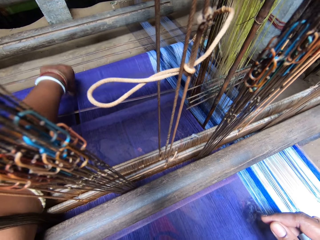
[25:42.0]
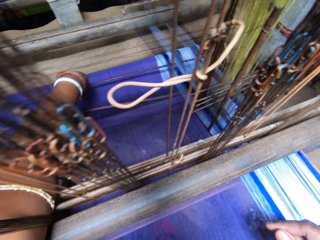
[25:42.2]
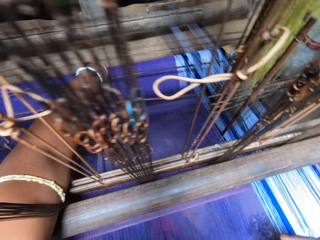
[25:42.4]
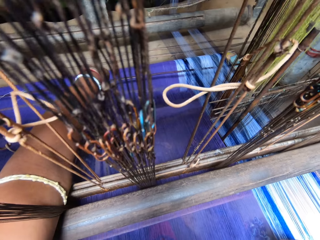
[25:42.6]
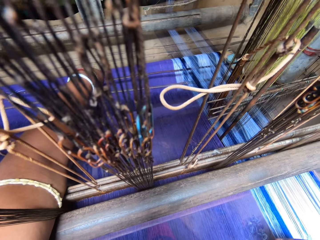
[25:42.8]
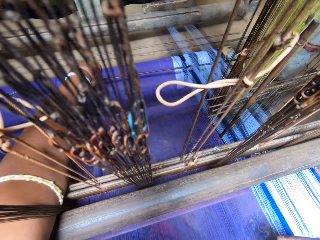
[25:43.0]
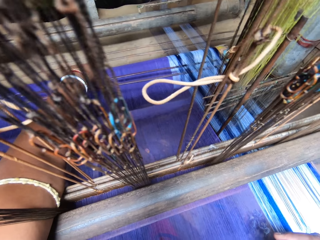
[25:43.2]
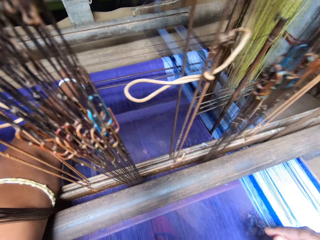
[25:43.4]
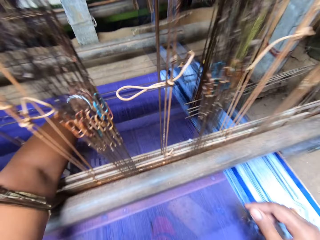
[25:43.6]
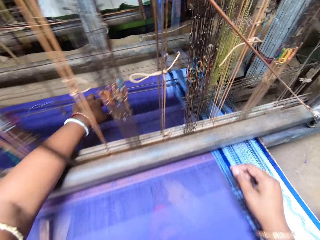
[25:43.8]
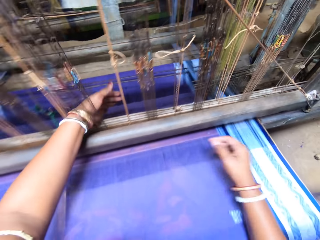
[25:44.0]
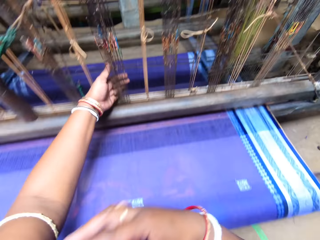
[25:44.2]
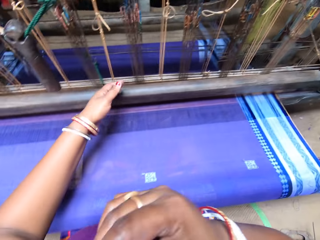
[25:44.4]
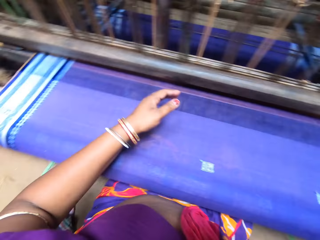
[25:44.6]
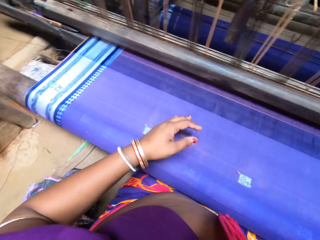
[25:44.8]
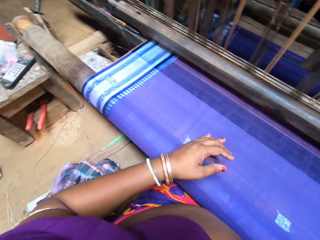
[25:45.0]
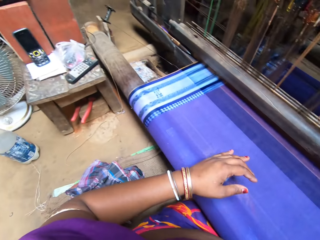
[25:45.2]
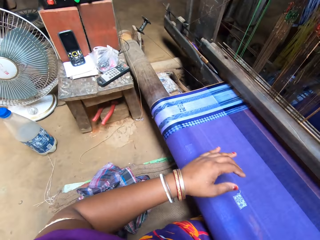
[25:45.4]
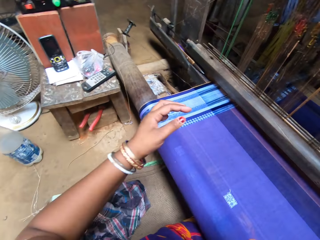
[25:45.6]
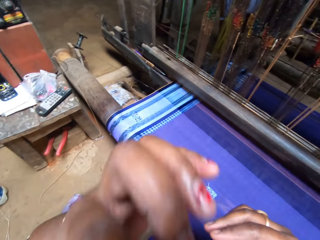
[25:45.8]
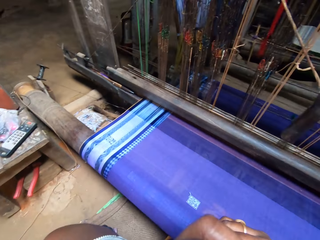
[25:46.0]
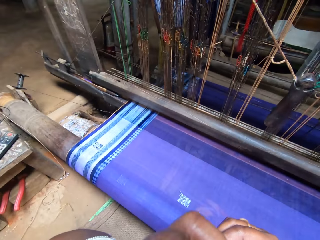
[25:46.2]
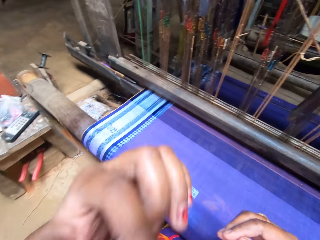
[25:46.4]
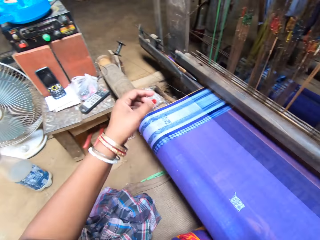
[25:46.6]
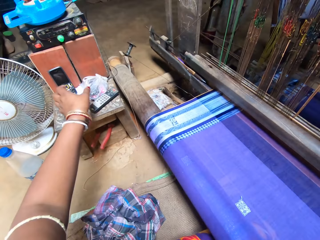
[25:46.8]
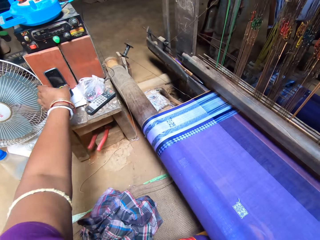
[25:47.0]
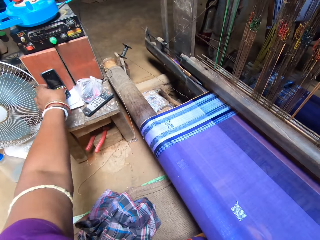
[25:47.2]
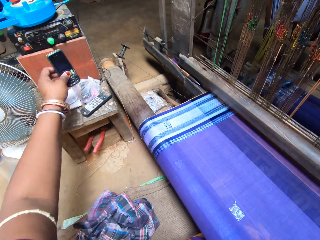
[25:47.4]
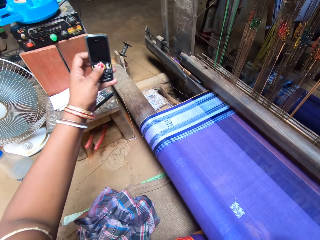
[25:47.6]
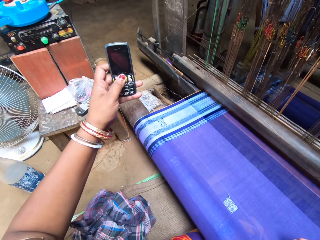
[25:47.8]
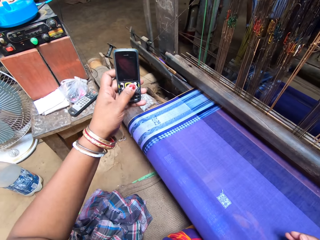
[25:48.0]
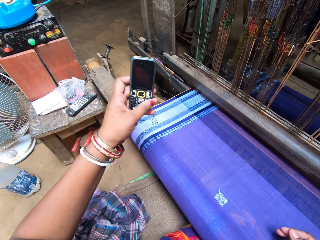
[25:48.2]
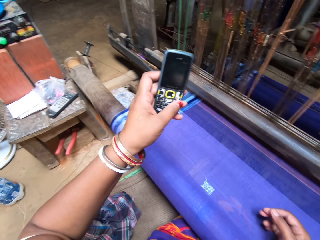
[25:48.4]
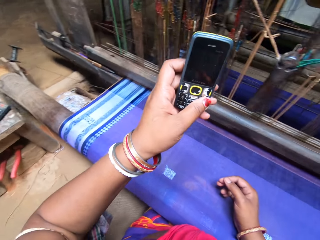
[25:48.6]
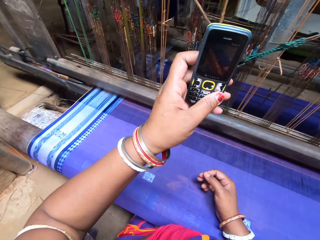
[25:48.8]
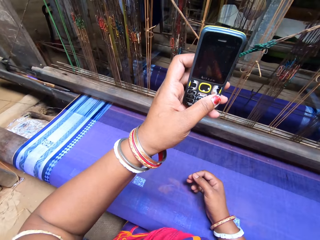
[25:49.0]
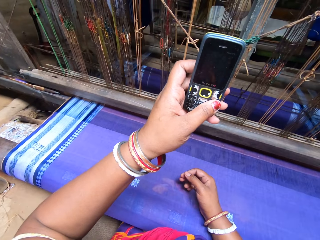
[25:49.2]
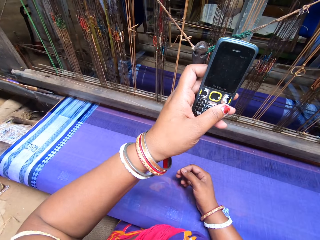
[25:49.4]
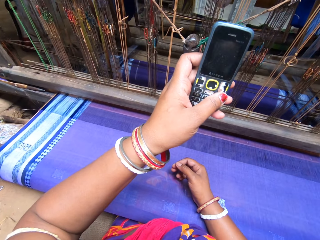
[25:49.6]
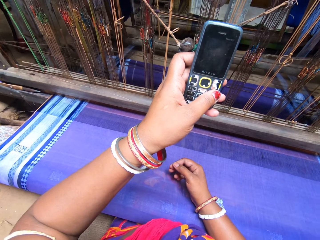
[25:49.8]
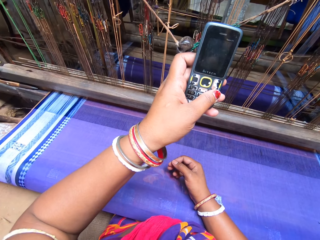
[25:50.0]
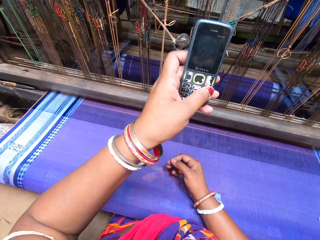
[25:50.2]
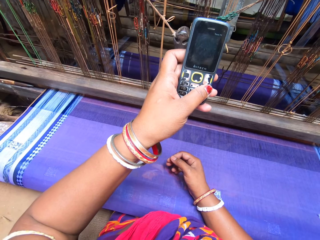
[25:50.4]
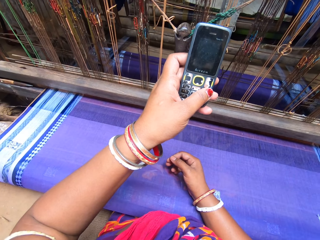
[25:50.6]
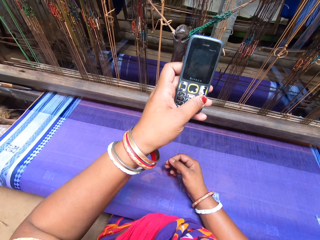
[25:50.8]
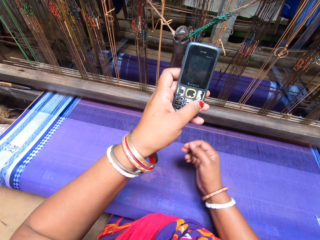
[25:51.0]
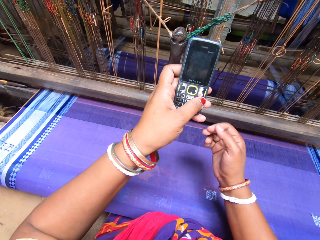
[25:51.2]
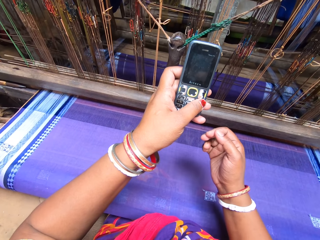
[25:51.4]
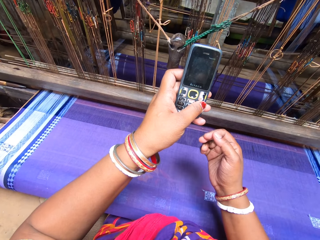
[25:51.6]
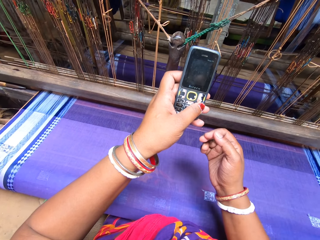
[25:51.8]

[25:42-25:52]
The camera wearer picks up the phone from the side stool with her left hand. She places her right hand on the cloth roller. She looks at the phone.

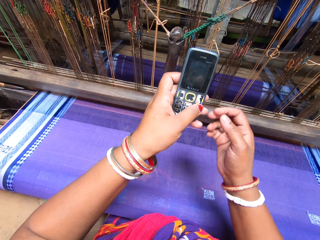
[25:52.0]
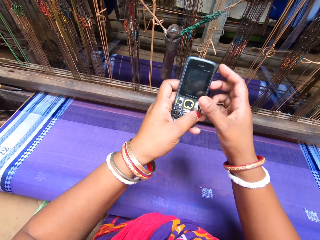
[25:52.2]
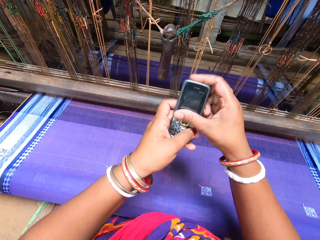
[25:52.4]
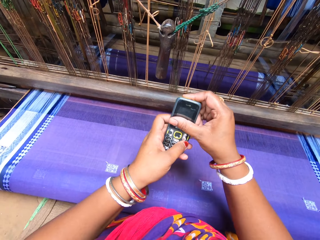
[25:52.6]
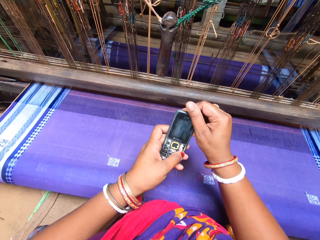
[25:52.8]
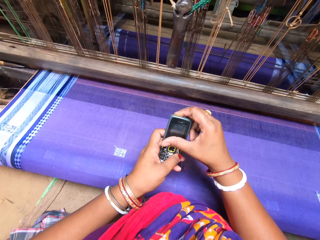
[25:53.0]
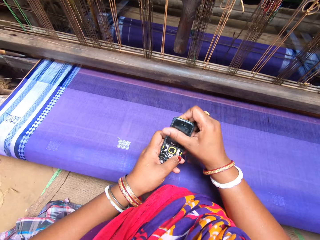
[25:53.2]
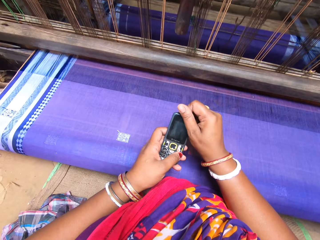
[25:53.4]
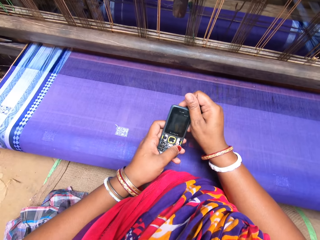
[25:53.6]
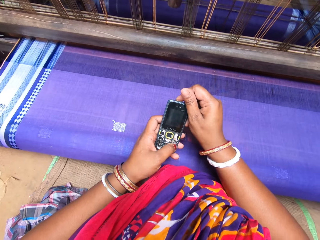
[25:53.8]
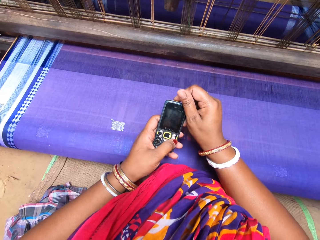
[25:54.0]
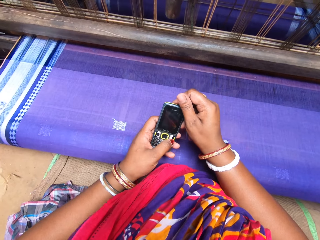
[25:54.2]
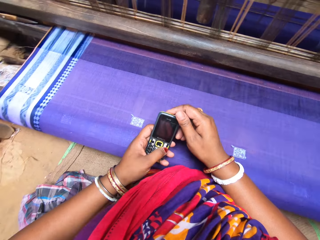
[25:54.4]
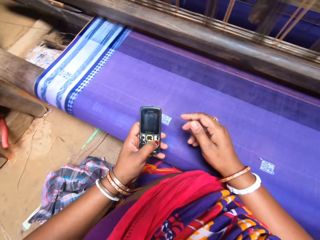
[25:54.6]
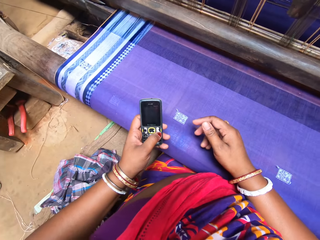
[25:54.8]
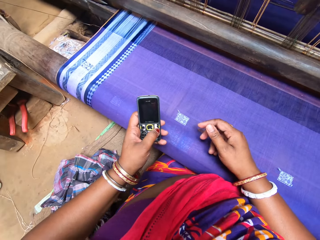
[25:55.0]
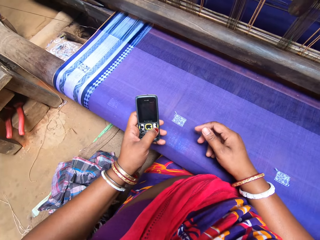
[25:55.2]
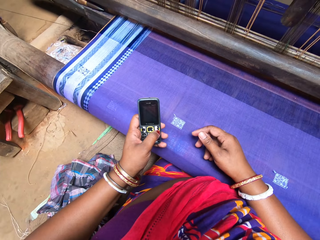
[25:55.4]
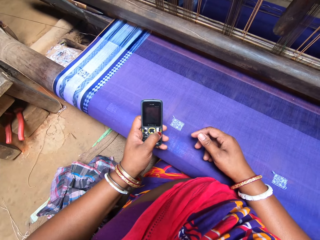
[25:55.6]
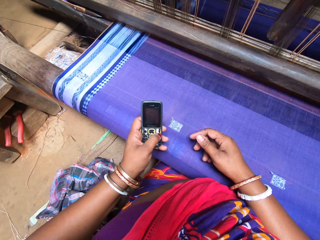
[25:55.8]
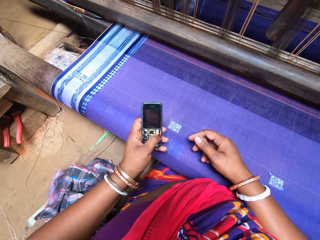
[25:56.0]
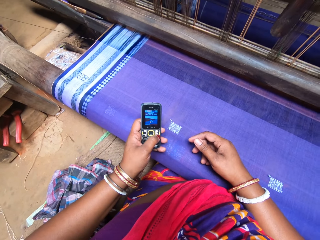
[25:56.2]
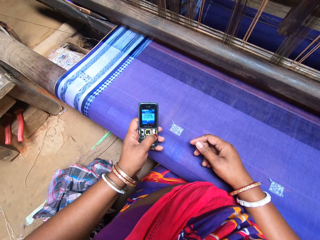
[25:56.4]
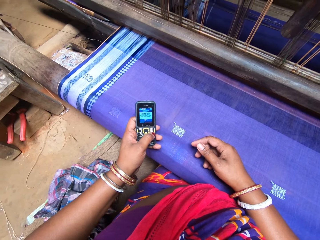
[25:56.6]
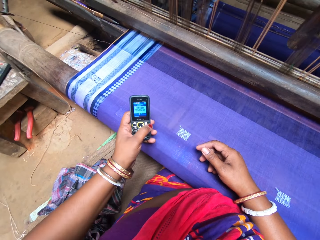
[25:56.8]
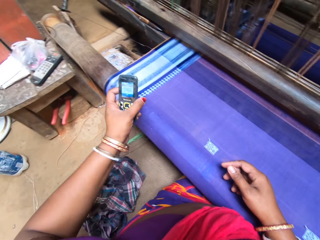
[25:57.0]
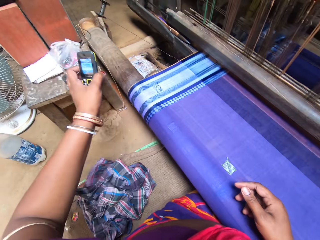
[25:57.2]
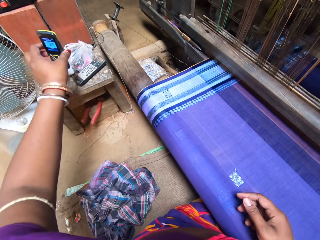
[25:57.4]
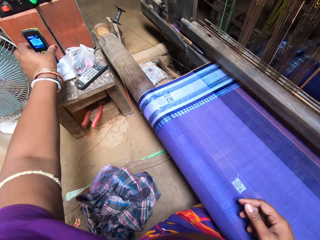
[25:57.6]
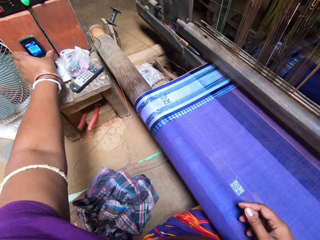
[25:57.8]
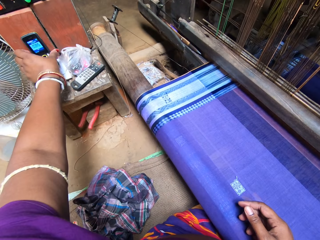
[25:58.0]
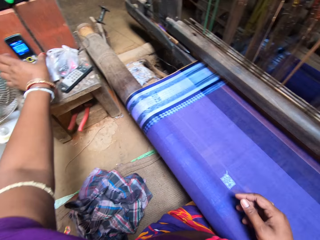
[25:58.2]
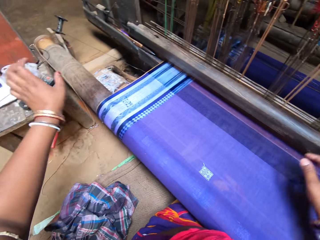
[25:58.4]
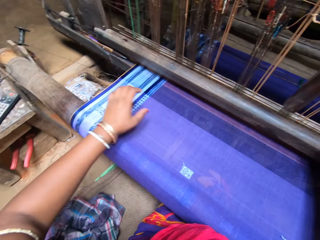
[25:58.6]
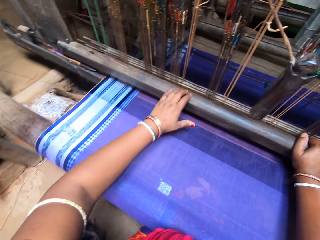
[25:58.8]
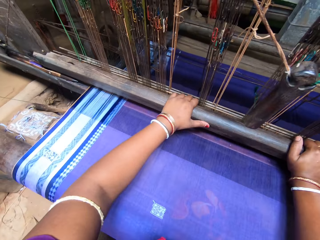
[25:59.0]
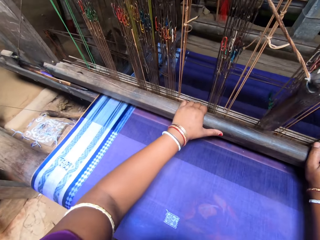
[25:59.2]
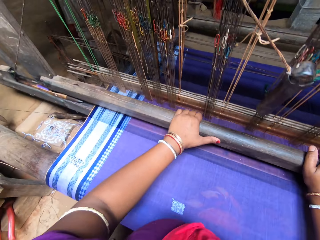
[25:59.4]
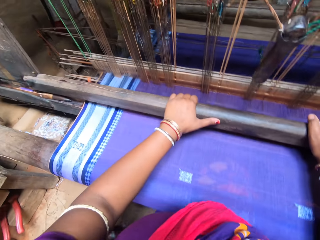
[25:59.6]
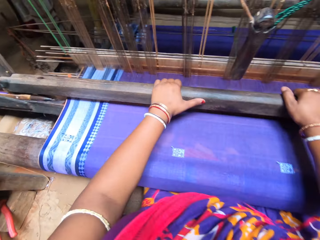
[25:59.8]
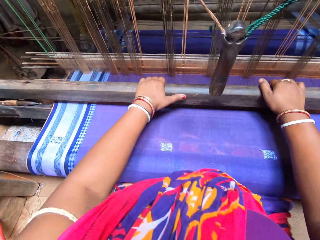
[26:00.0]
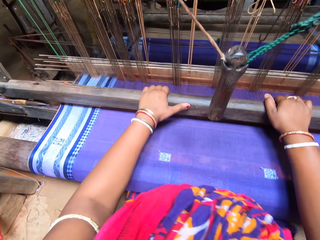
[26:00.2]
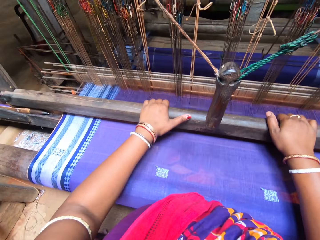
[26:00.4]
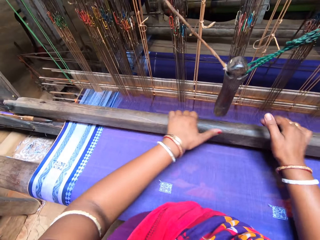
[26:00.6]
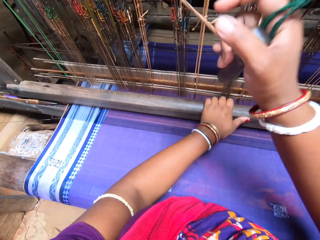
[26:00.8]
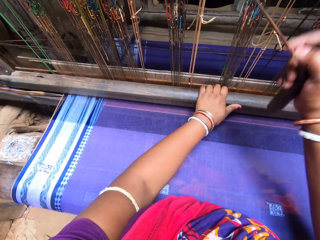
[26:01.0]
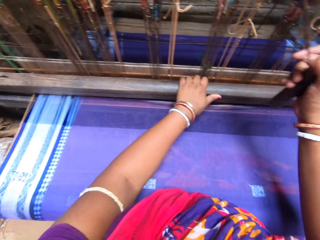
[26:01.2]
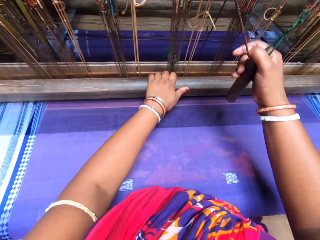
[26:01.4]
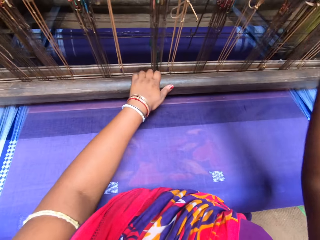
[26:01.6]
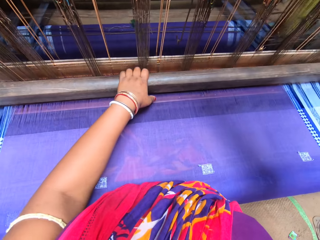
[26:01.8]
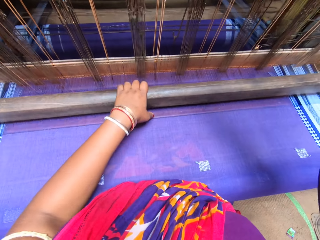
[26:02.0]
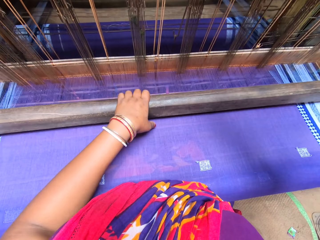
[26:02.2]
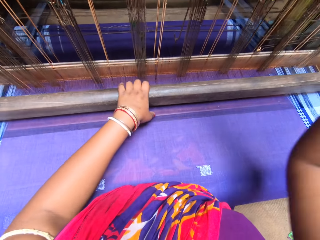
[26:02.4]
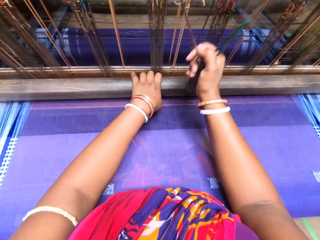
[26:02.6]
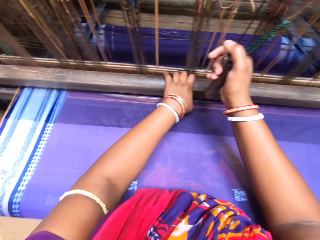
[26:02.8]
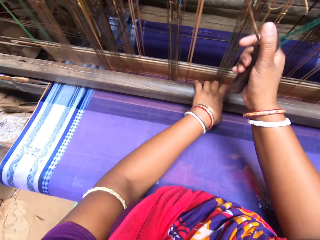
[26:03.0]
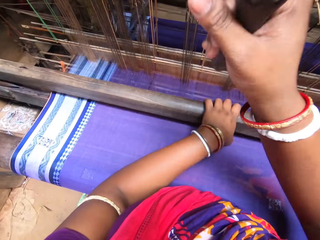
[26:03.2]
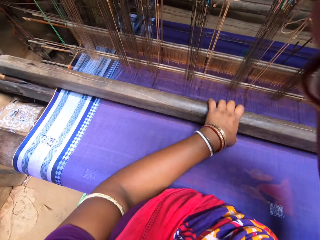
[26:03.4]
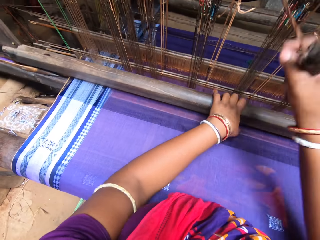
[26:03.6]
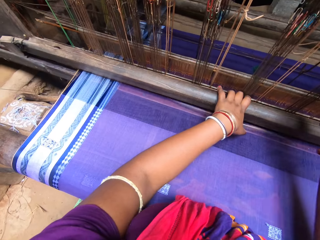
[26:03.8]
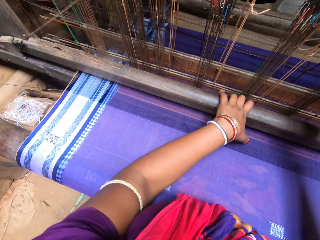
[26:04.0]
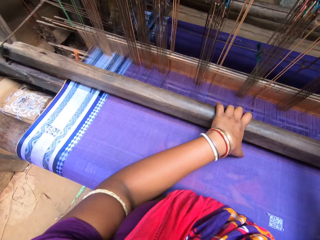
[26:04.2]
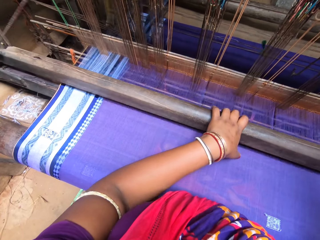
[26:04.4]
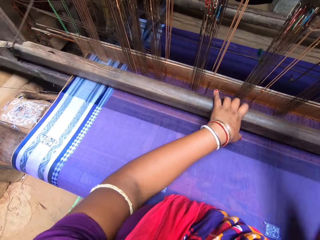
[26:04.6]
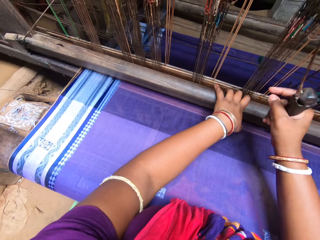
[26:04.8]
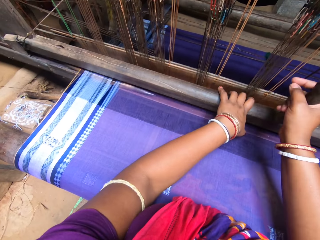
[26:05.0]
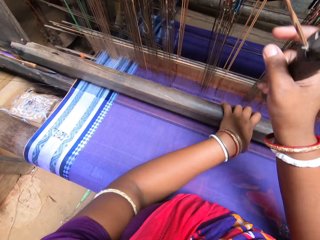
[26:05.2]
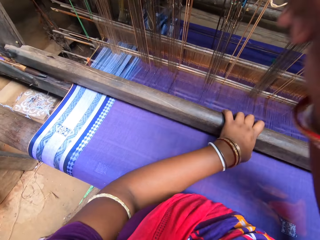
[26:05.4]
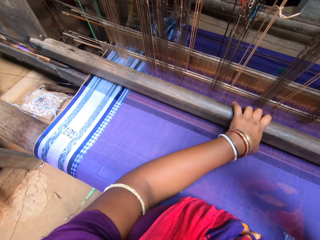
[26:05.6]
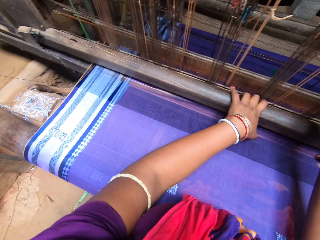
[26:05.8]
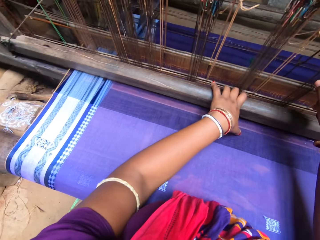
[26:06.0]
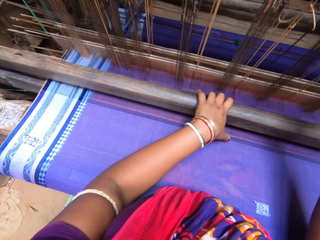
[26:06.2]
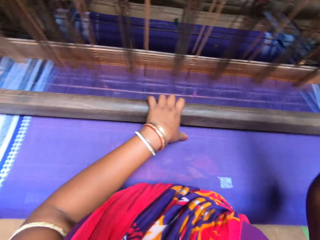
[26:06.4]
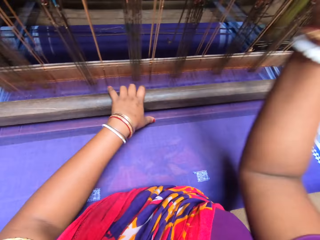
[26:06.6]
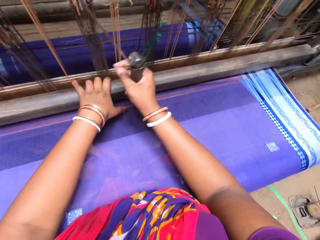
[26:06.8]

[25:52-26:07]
The camera wearer holds the phone with both hands. She rubs the phone. She holds the phone with her left hand. She pushes a button on the phone with her left hand. She operates the phone. She drops the phone on the stool with her left hand. She holds the beam with both hands. She pulls the pulley with her right hand. She weaves the fabric with the loom.
